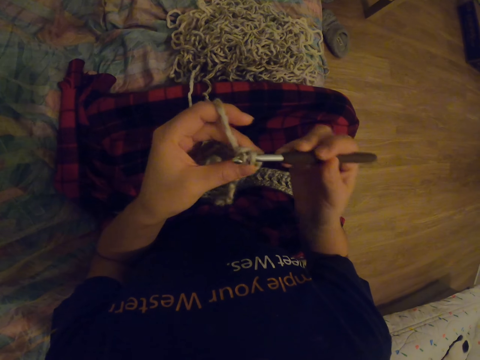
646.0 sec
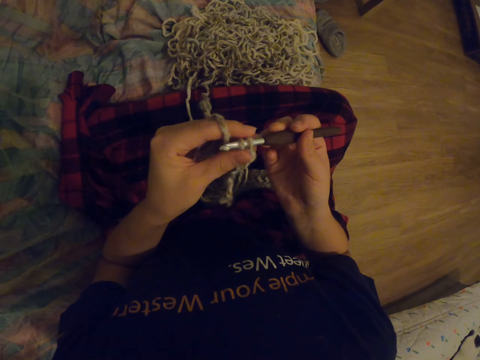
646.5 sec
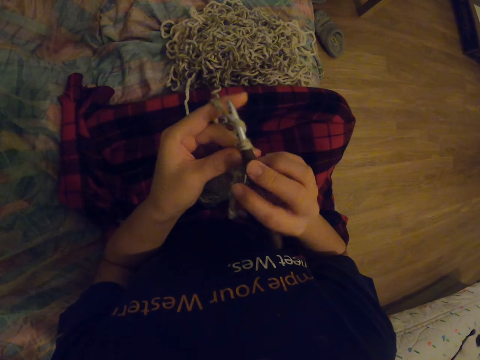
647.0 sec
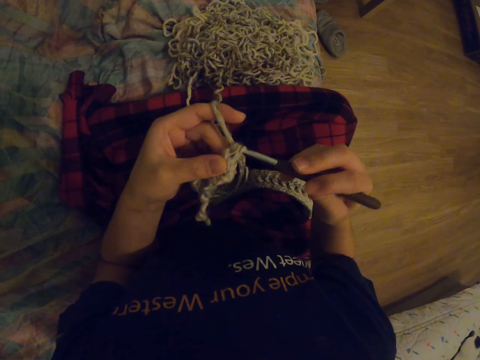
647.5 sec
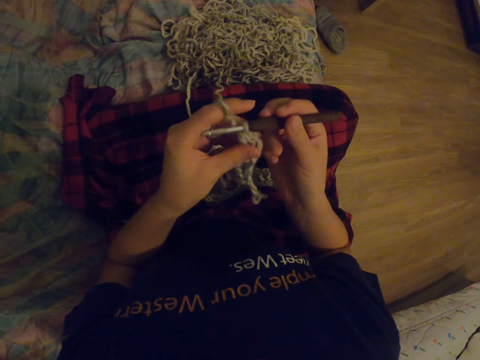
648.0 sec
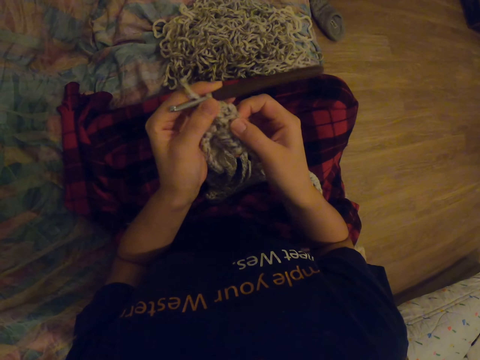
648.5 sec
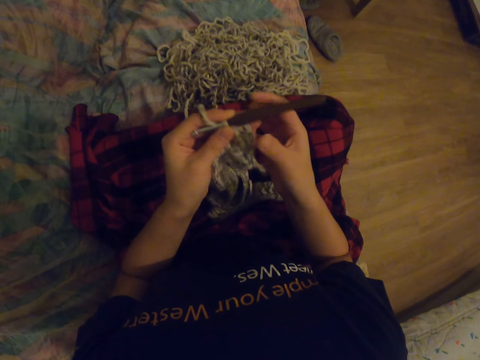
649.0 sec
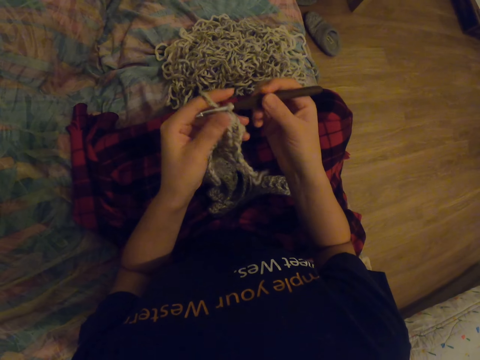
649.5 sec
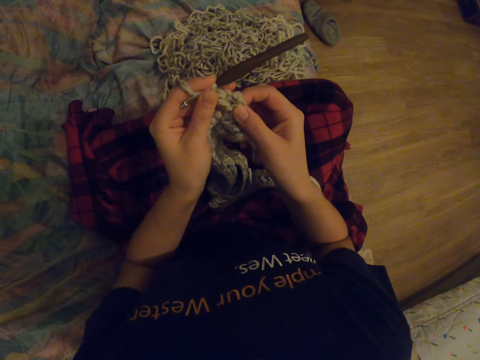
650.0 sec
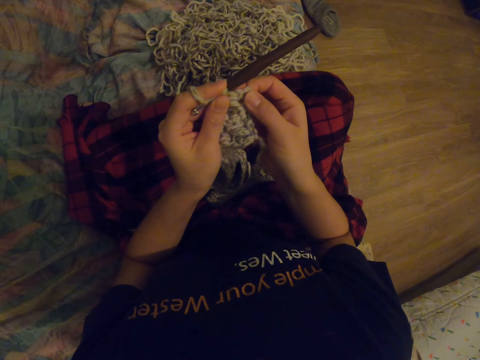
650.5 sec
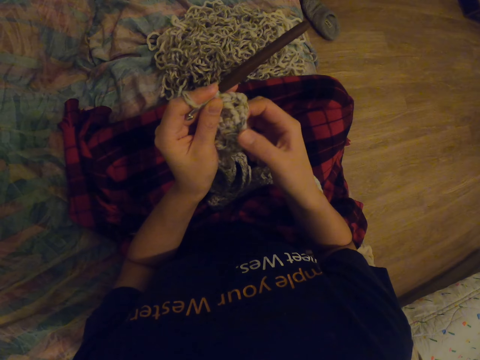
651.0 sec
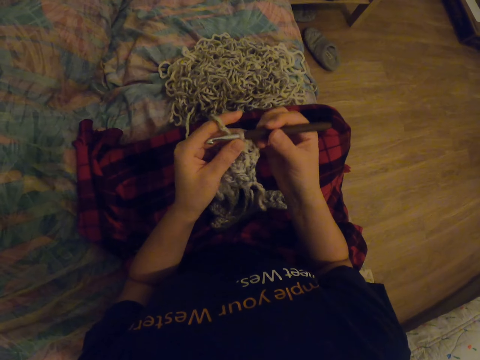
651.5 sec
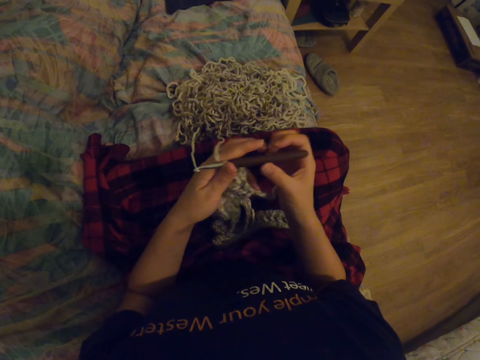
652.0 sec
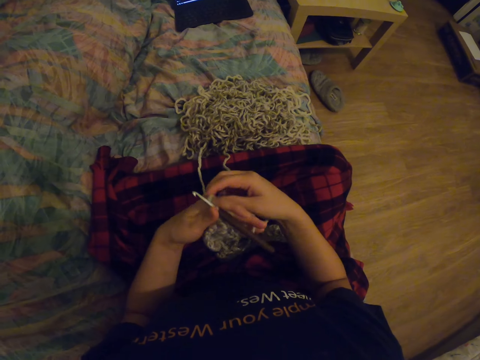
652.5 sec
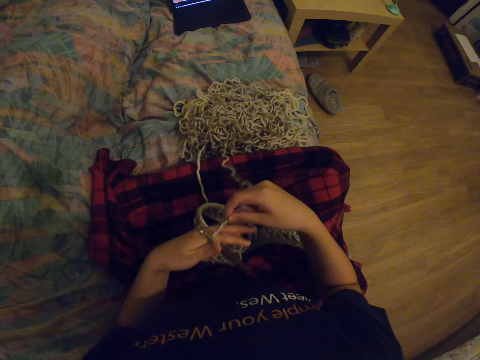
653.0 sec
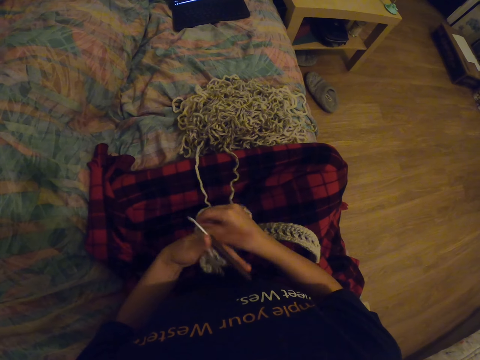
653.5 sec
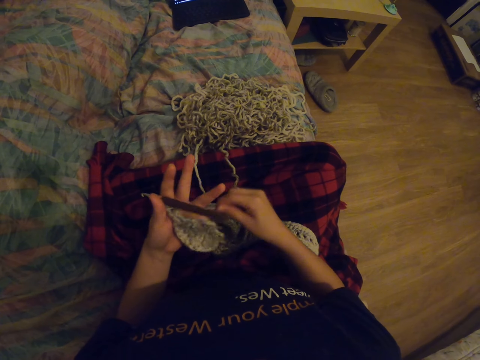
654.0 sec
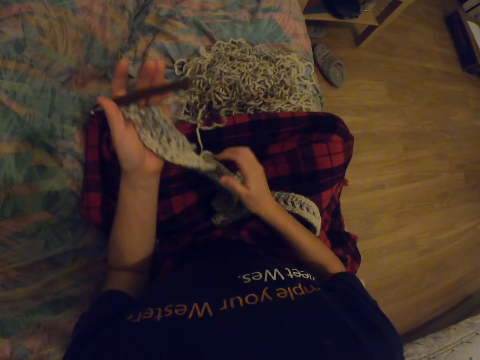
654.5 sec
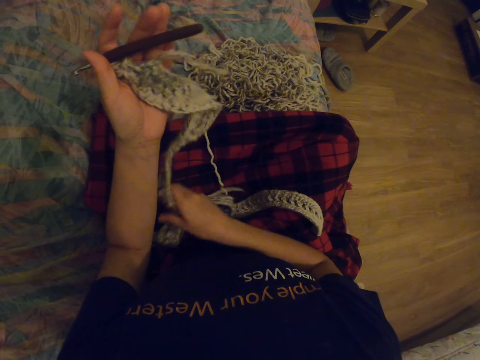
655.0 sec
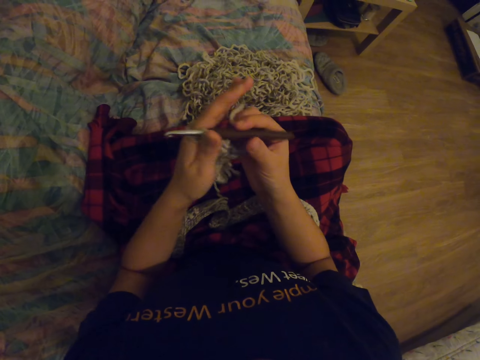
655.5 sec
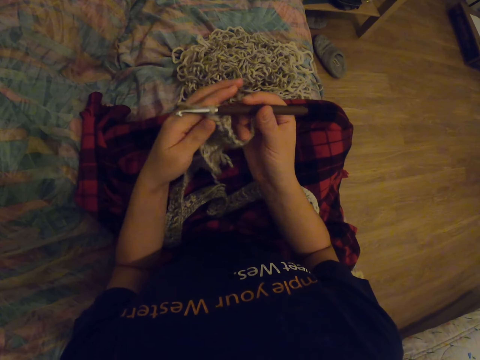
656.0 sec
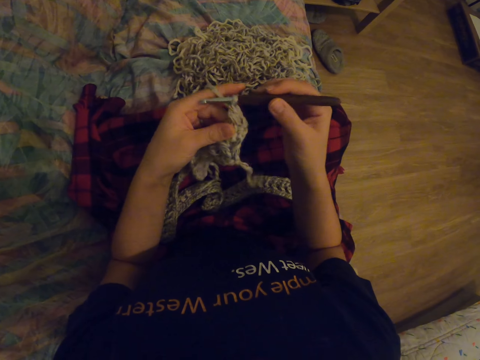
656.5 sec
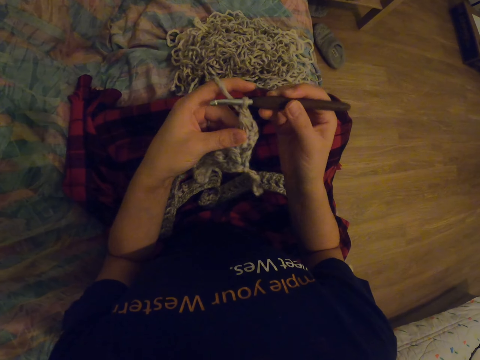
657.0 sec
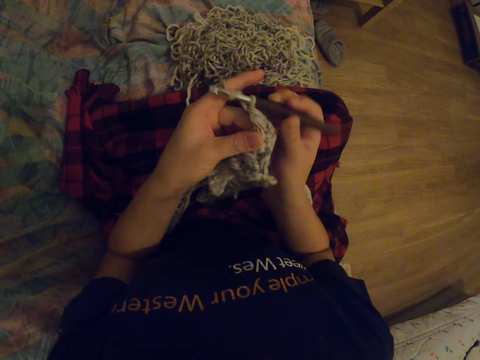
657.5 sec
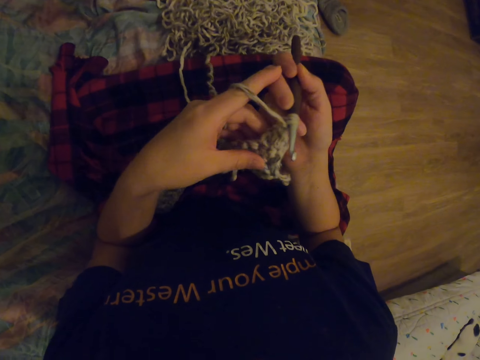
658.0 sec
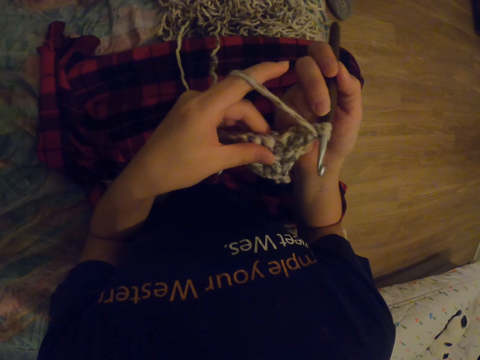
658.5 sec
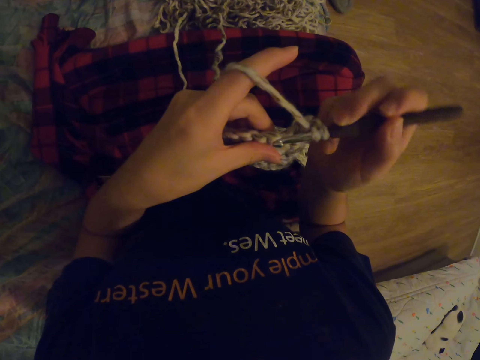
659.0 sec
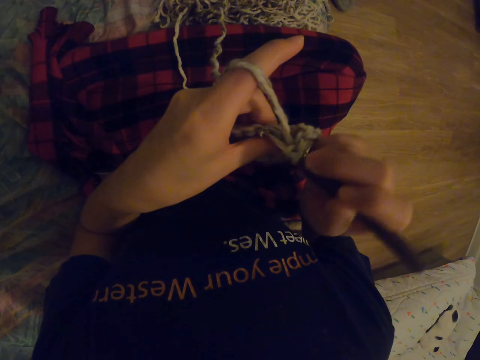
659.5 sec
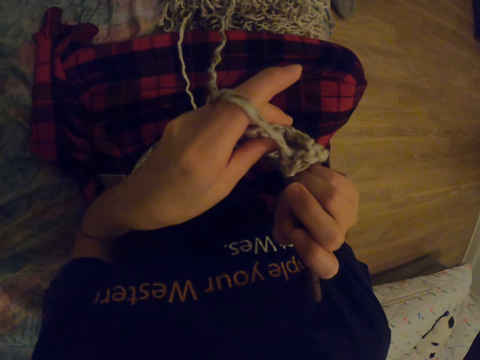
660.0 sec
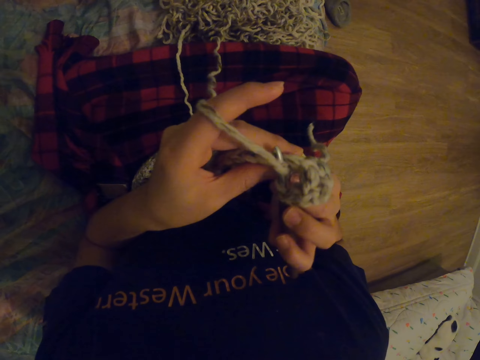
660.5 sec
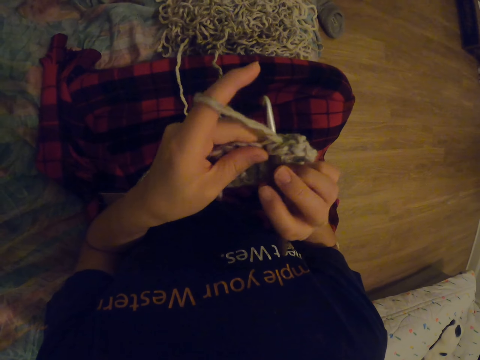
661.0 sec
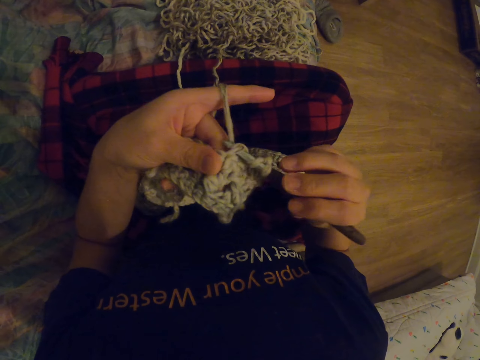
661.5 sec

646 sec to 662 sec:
The camera wearer touches the fabric. They touch the needle. They touch the fabric. They touch the needle. They move the thread. They roll the thread on the fingers. They move the fabric. They pass the needle to the right hand. They knit the fabric with the needle.

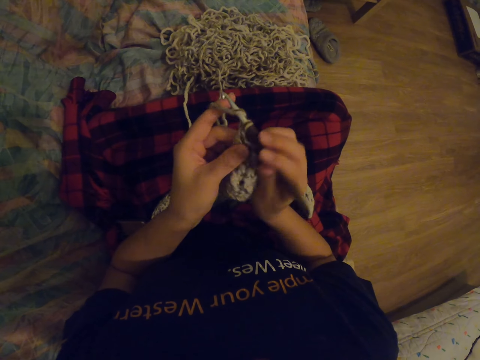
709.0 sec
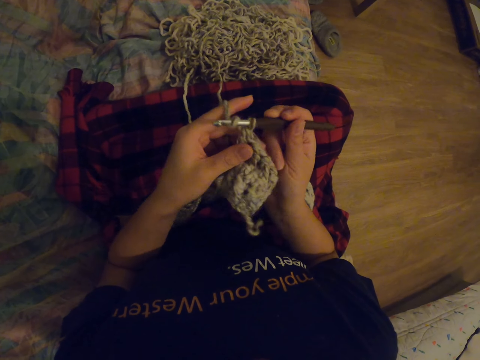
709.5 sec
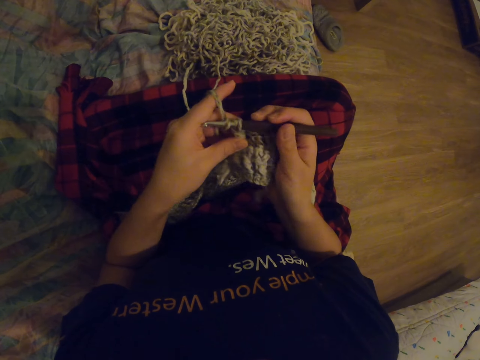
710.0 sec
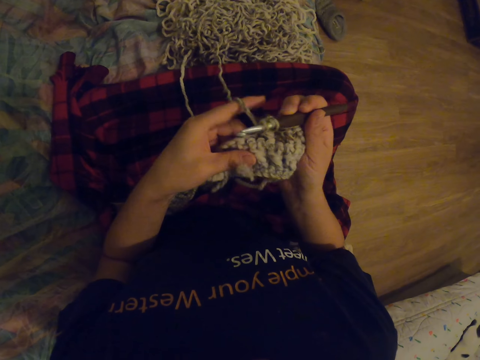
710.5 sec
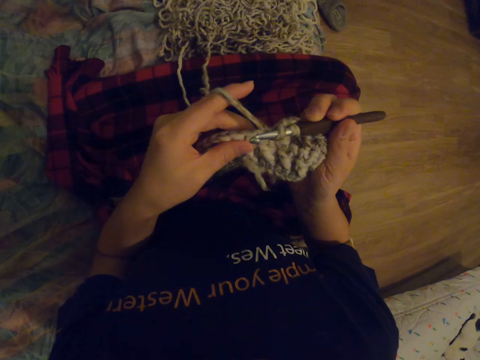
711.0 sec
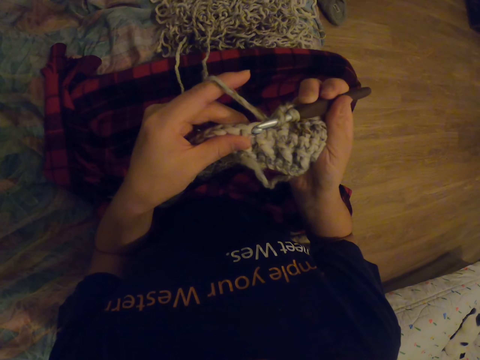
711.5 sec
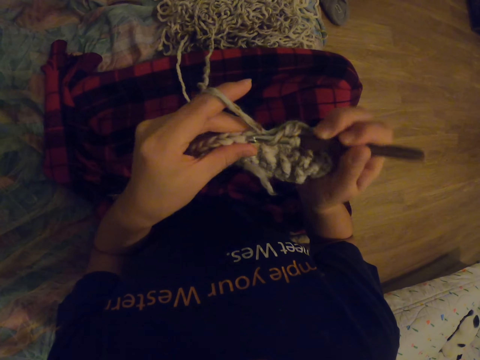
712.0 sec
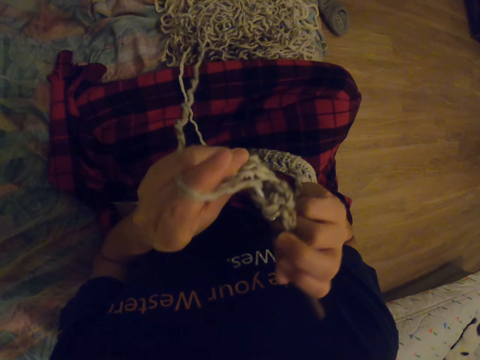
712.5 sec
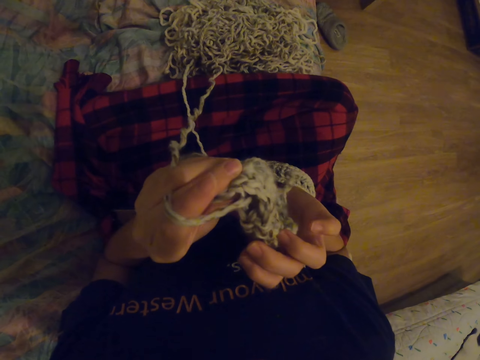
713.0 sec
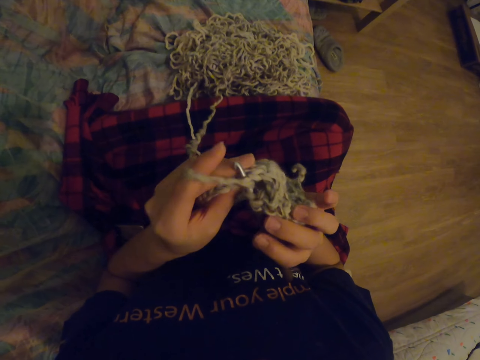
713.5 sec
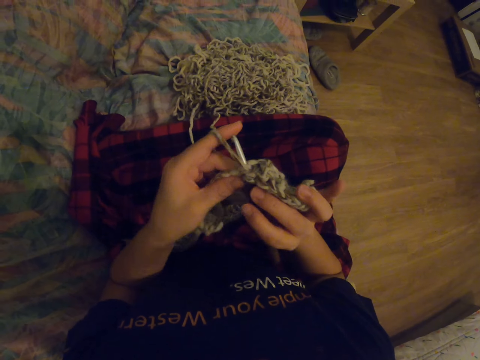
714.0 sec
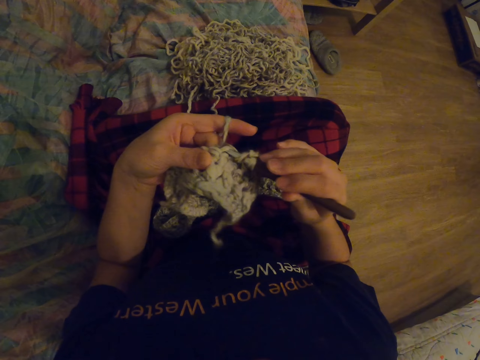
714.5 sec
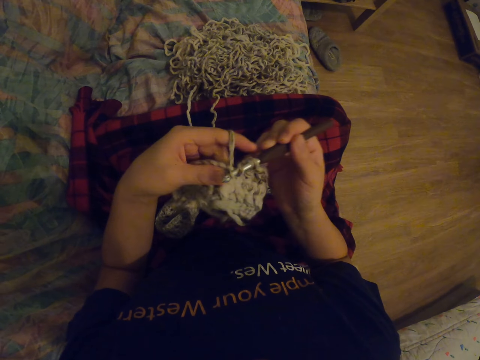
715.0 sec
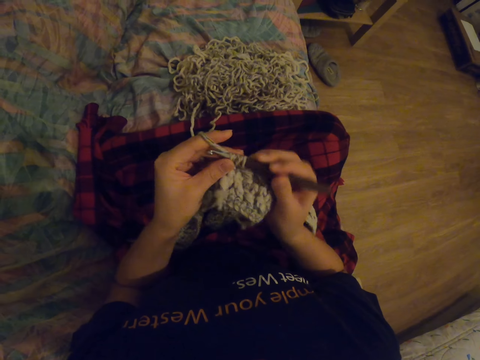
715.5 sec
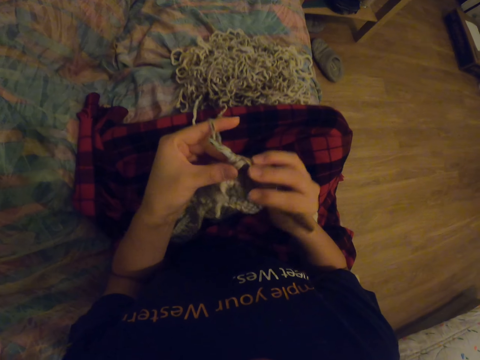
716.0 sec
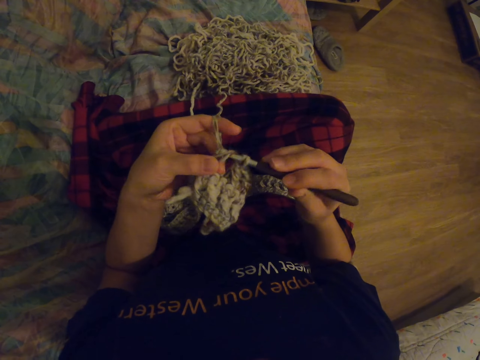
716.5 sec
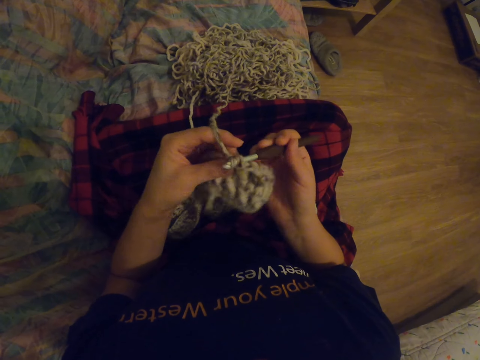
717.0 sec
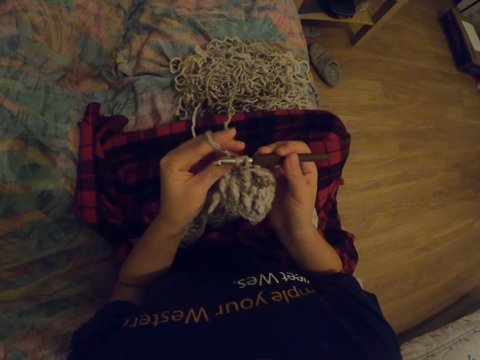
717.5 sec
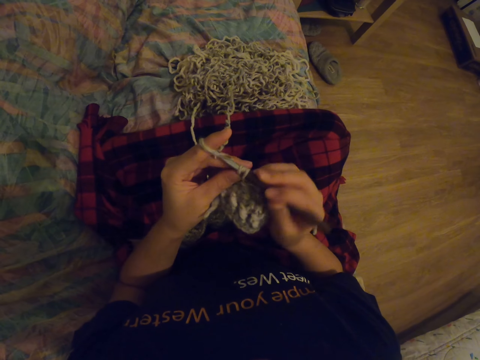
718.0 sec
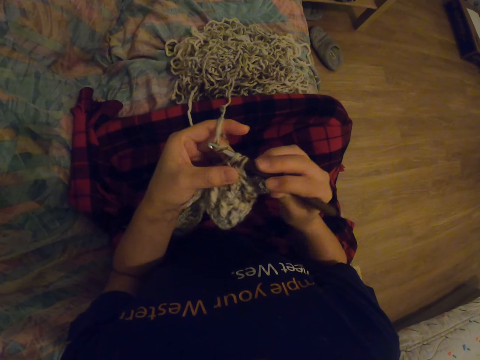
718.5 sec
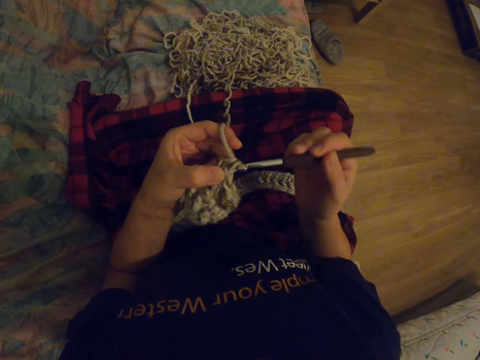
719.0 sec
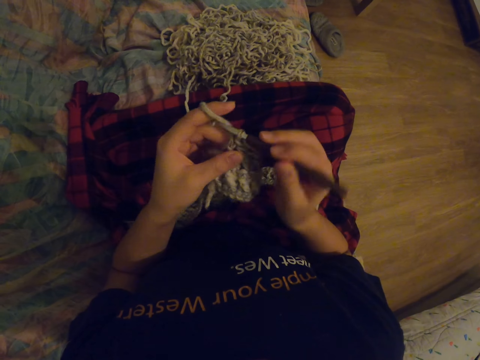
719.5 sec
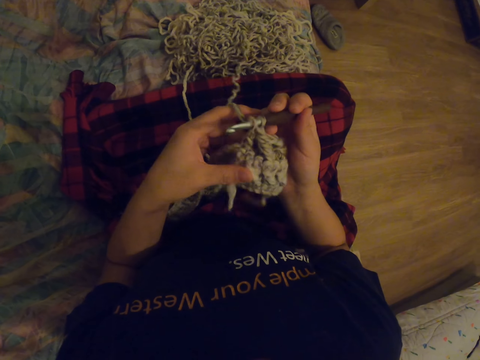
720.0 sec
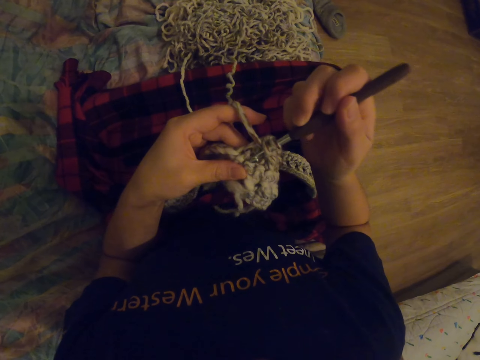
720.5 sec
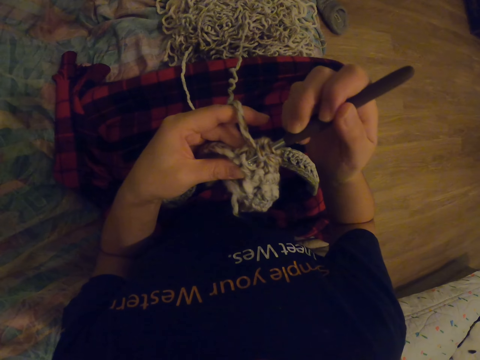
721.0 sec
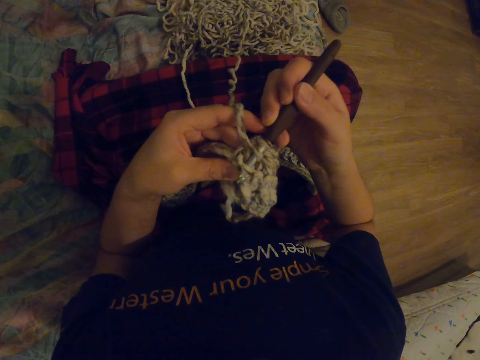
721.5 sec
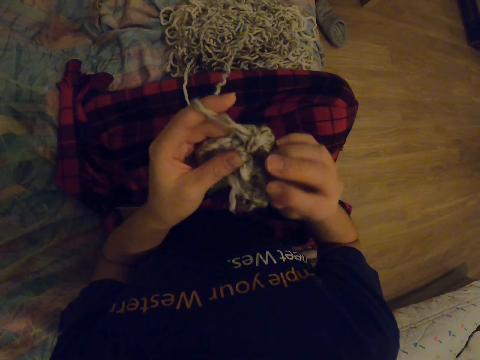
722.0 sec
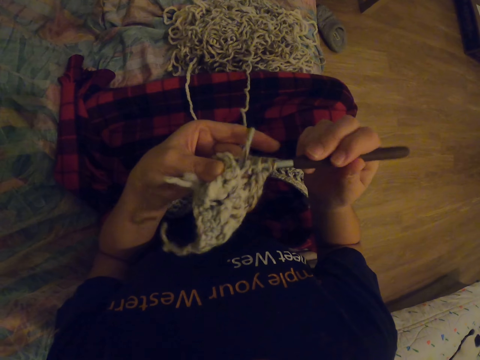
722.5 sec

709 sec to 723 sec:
The camera wearer touches the fabric and knits the fabric with the needle.
